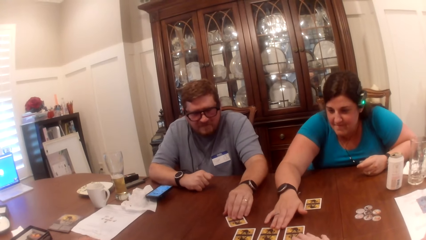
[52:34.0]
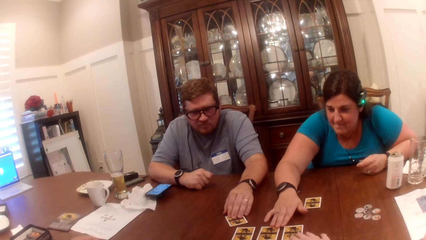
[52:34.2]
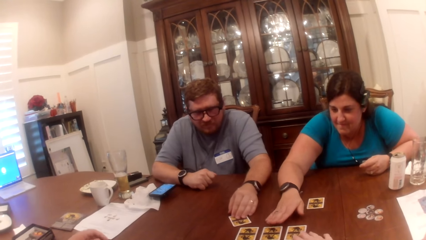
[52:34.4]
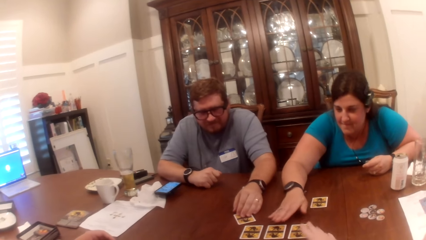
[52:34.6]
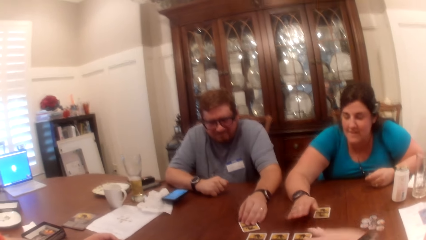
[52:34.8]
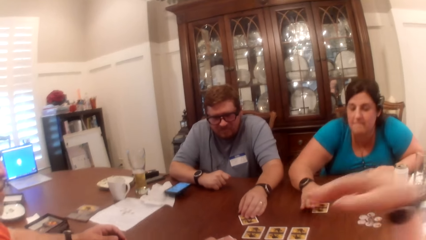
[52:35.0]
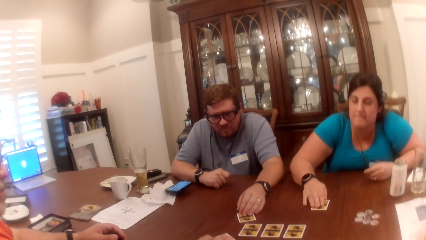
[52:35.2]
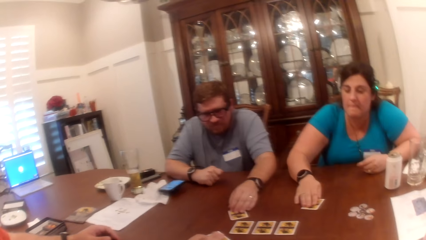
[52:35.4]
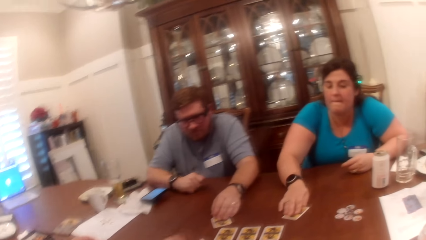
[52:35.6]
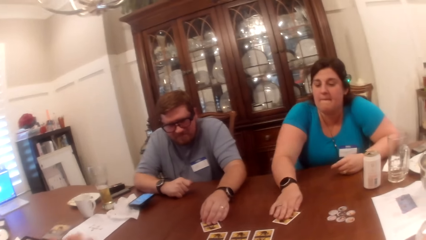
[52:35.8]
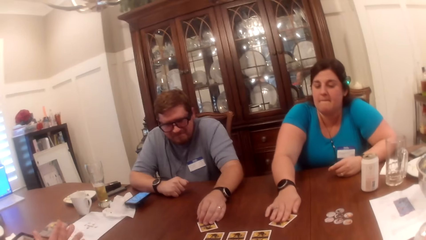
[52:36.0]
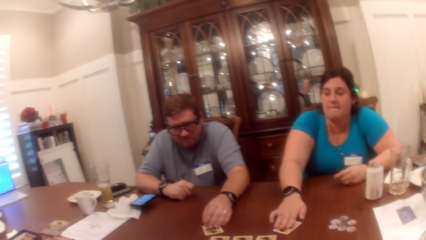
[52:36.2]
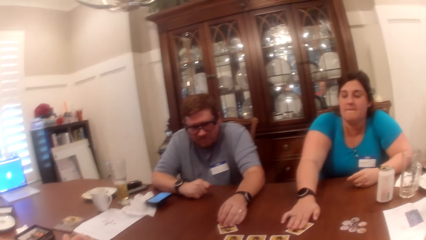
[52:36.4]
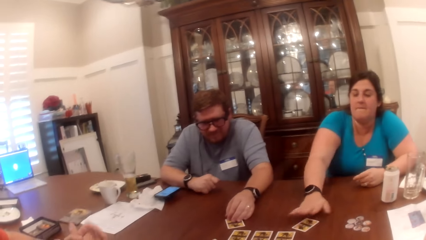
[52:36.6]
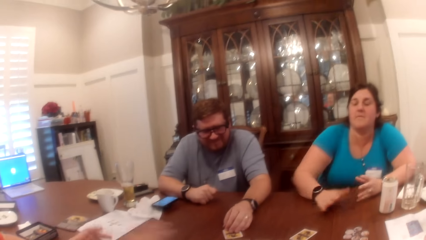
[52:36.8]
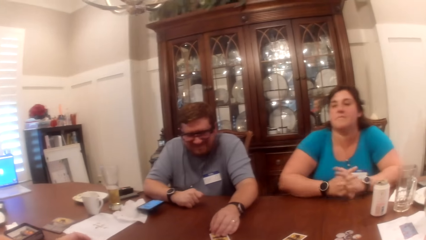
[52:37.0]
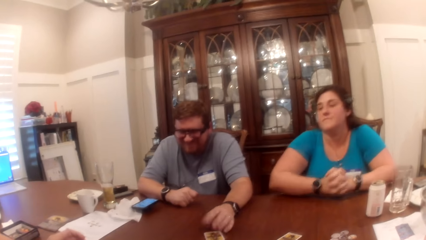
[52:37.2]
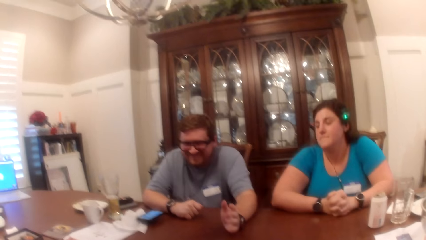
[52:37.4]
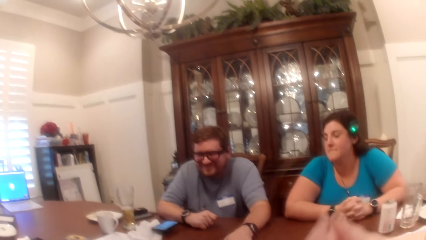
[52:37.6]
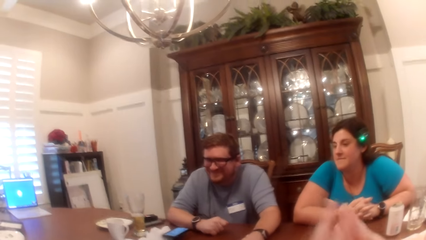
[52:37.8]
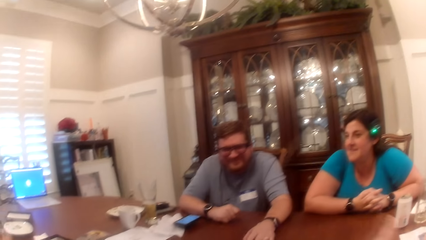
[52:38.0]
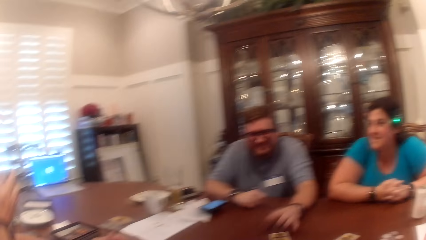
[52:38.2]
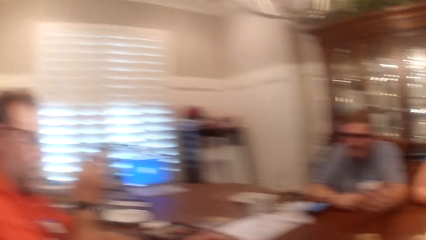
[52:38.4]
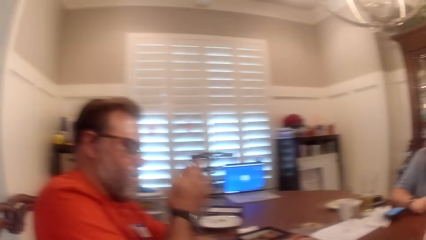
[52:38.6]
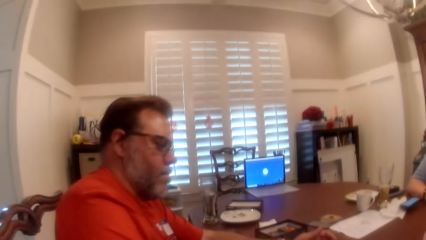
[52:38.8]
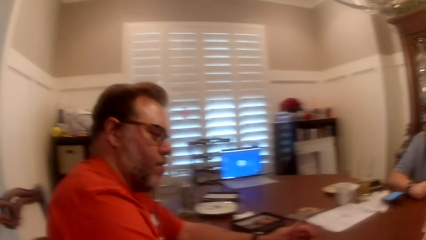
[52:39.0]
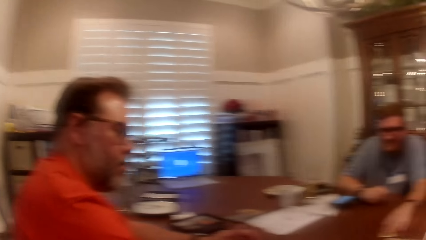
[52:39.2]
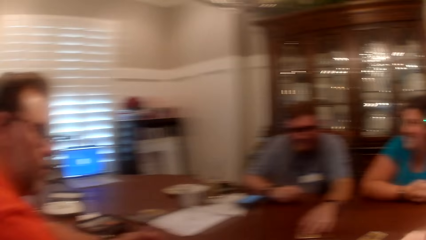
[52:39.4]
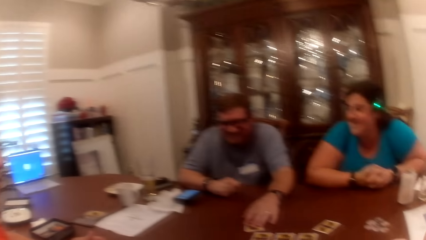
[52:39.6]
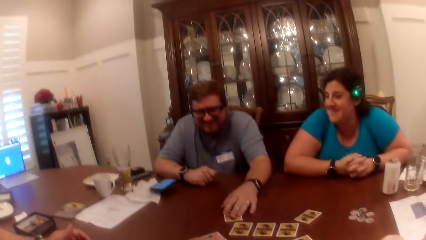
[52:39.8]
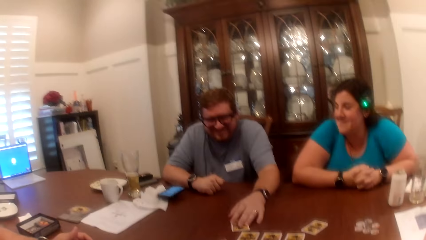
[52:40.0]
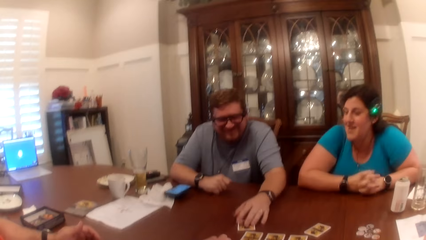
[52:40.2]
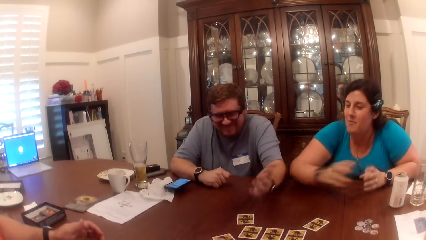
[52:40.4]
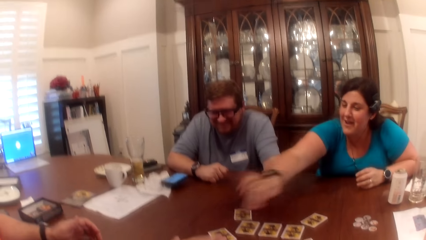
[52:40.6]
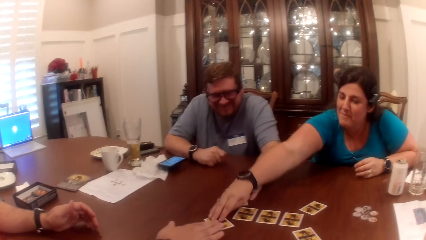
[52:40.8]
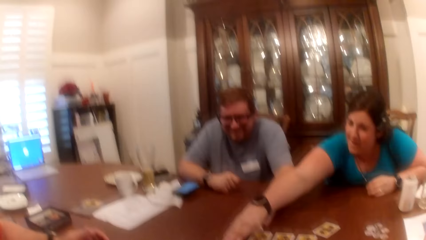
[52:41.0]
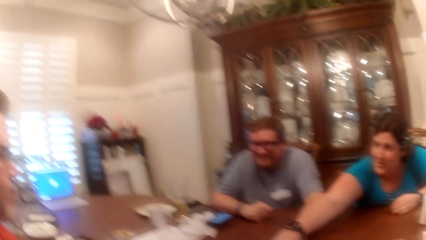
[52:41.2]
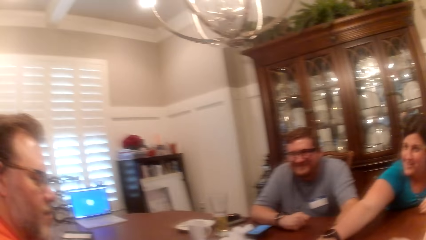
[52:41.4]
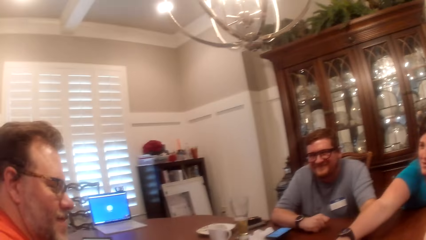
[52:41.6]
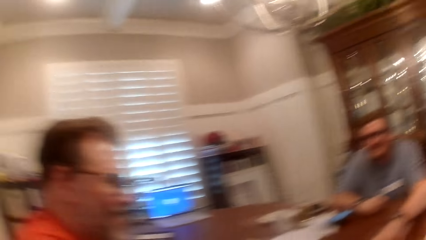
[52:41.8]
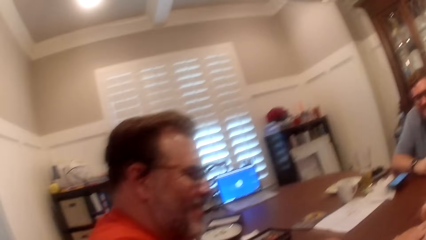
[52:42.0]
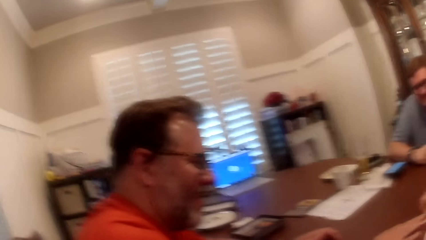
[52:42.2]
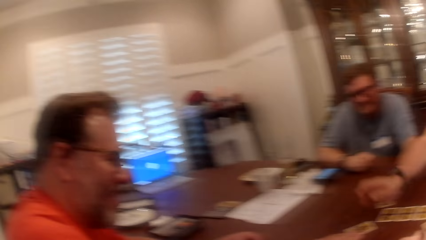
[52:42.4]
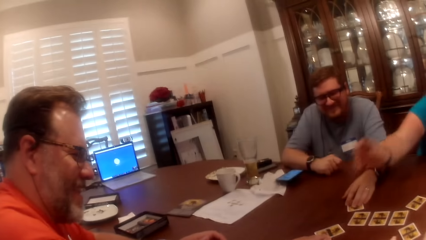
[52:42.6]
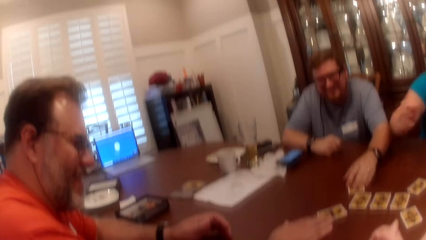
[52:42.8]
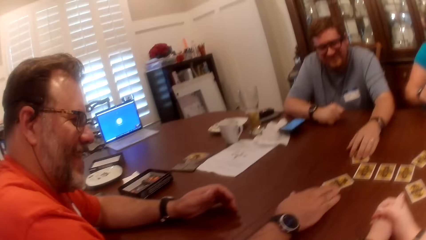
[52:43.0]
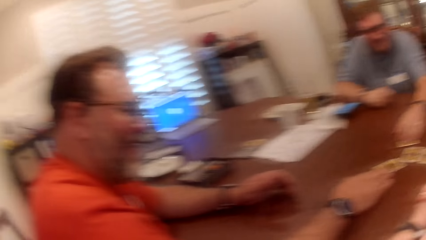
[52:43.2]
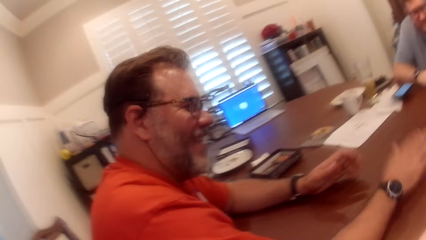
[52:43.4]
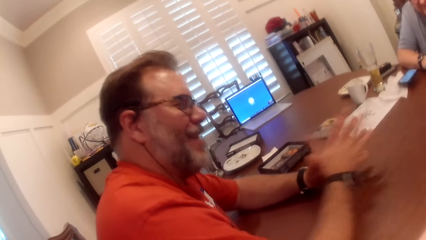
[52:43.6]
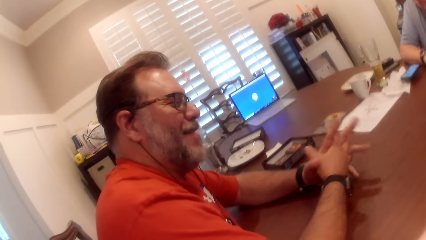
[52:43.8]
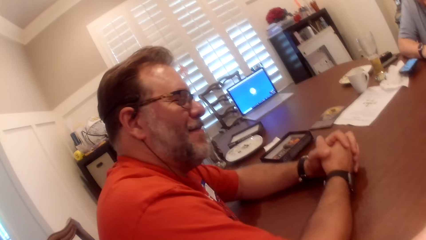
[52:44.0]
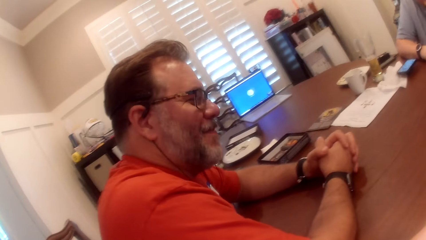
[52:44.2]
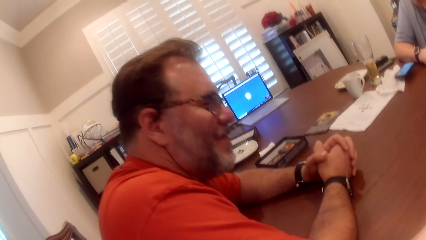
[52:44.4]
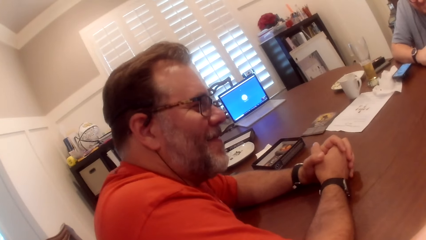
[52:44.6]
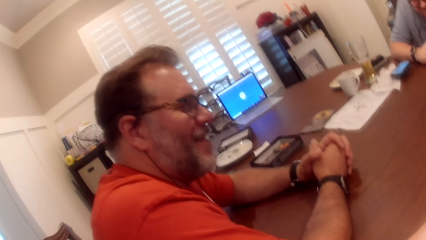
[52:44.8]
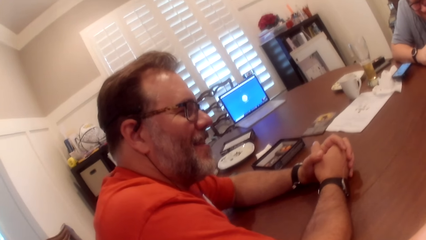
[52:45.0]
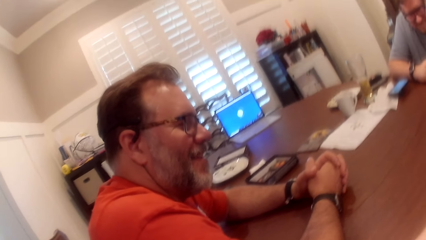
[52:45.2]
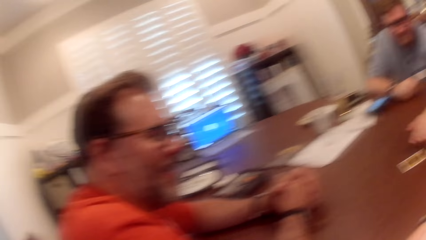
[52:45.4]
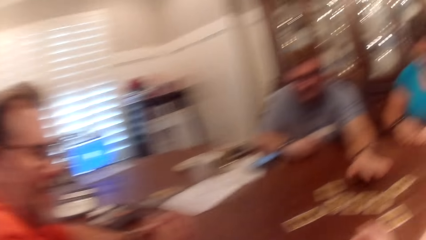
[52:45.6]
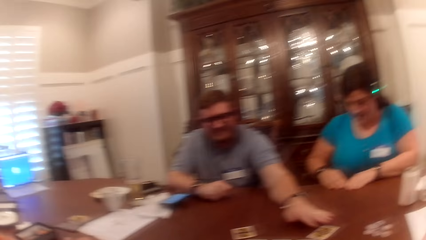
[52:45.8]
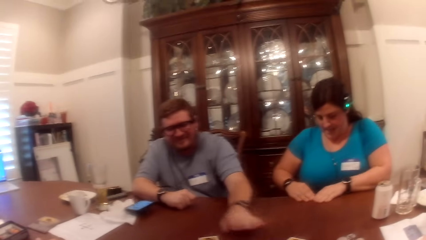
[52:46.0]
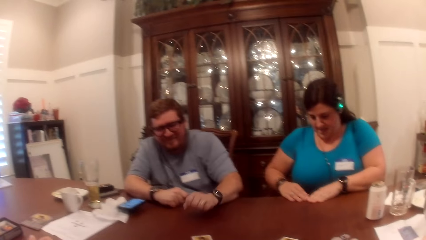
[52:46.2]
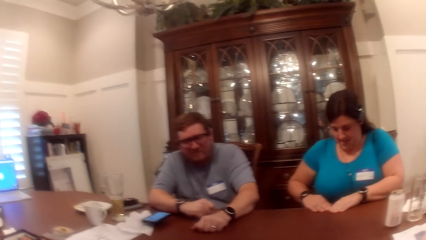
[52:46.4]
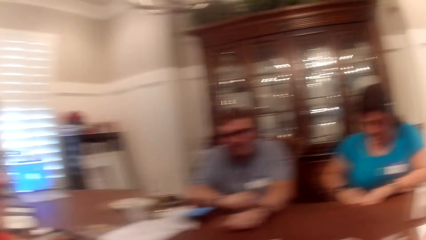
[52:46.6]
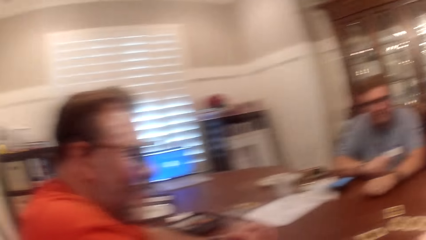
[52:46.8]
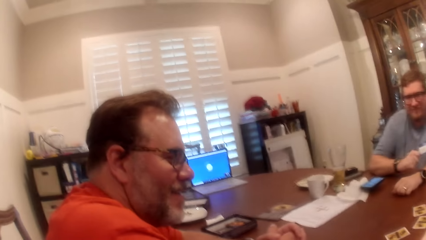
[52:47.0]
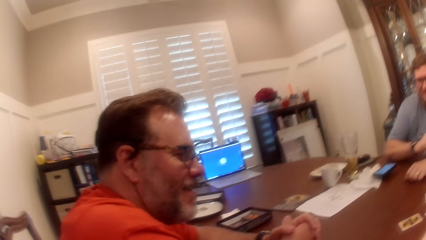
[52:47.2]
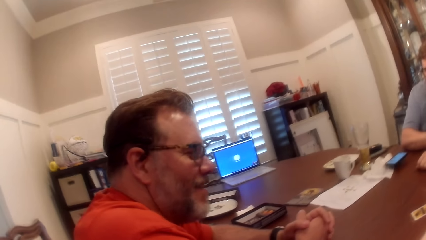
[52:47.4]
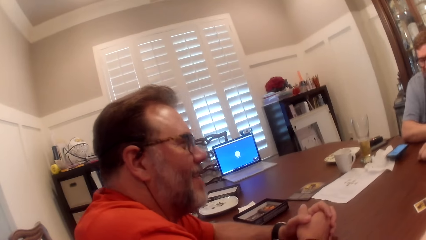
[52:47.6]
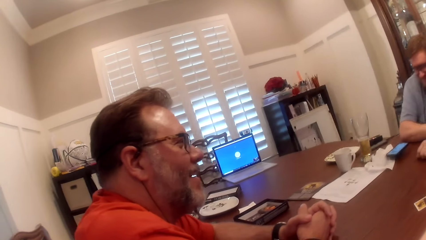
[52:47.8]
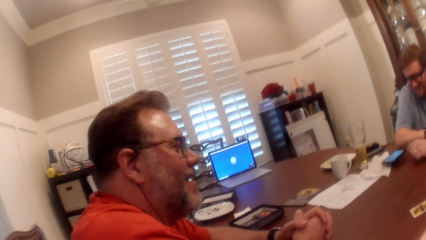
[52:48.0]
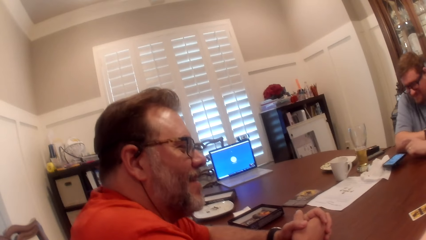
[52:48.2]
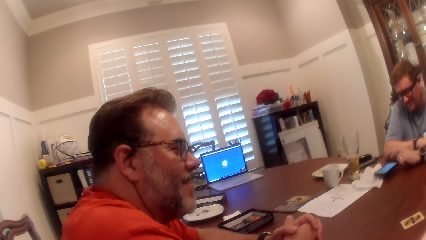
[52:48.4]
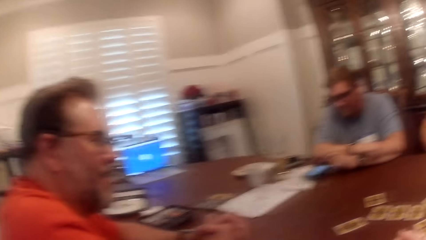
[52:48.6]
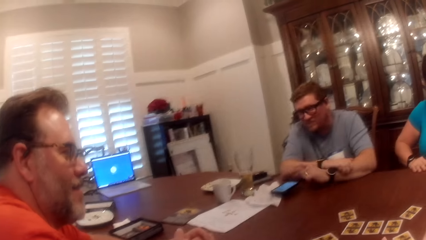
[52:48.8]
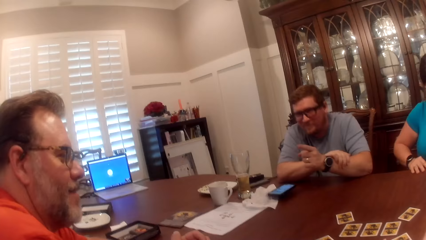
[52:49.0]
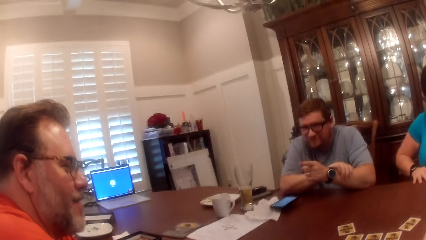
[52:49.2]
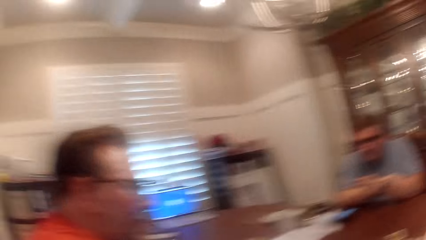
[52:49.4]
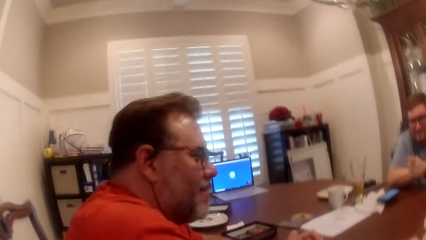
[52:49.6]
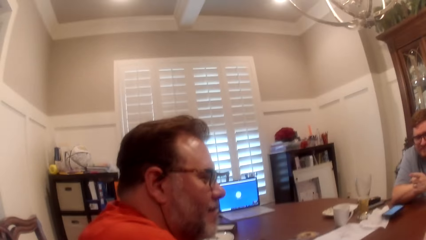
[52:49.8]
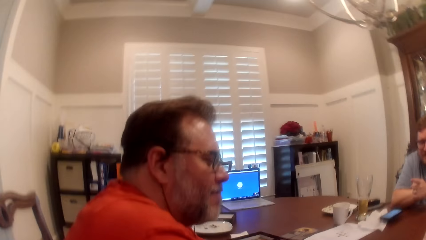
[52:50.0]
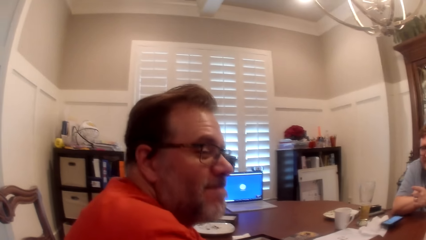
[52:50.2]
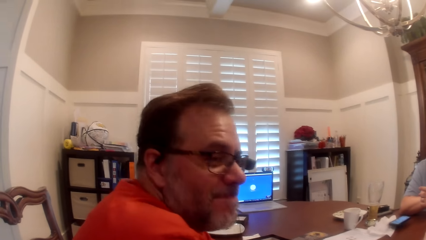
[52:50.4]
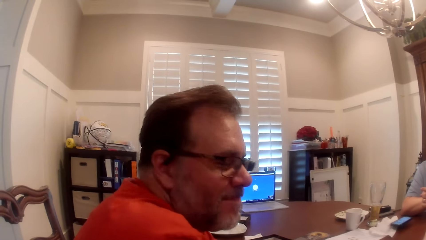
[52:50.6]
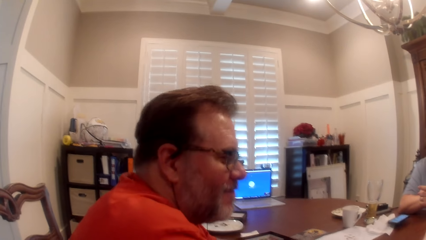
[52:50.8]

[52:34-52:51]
The camera wearer touches the cards on the table. A woman moves the card on the table with her right hand. The camera wearer raises her hand. The woman folds both hands. A man touches the card on the table with his left hand. The camera wearer folds her hands. The man places his left hand on the card. Another man places his right hand on the card. The camera wearer looks around. The woman places her right hand on the card. The other man folds both hands. The first man touches the card with his left hand.
